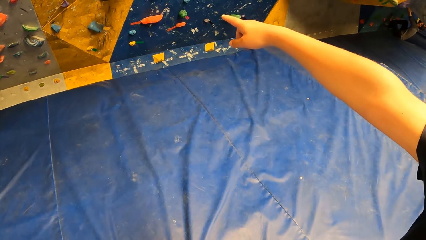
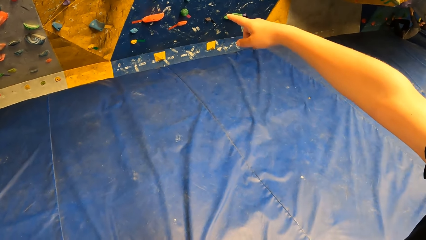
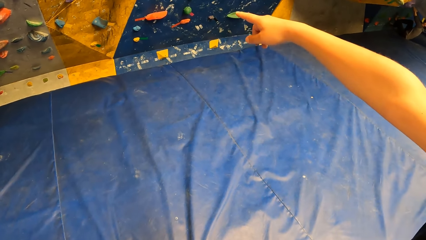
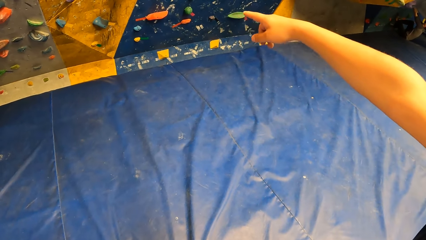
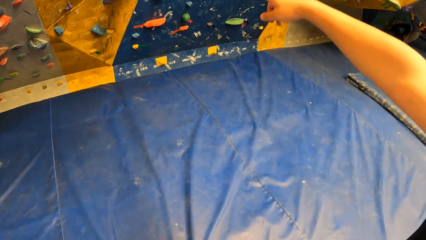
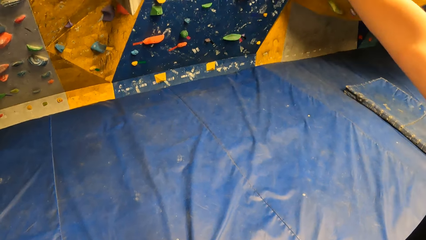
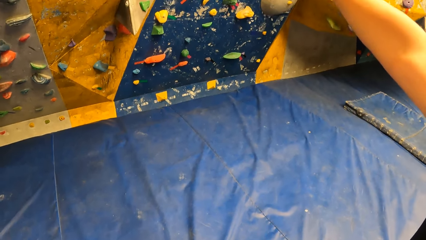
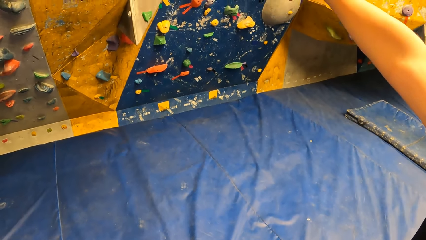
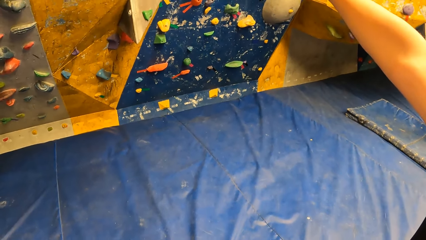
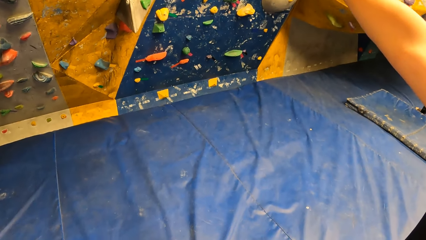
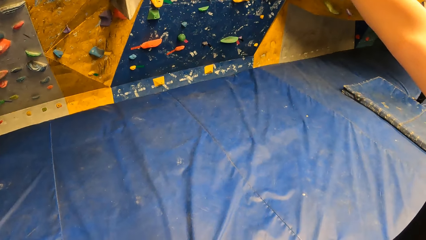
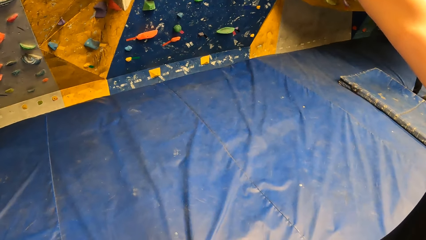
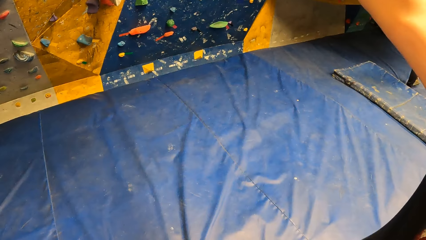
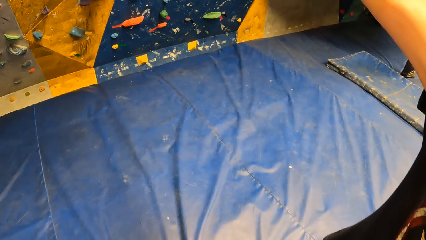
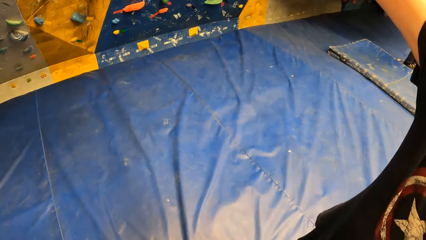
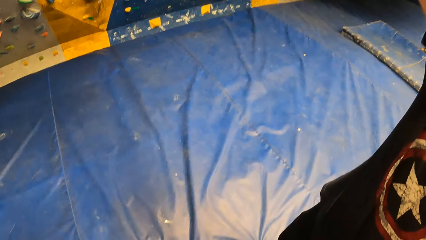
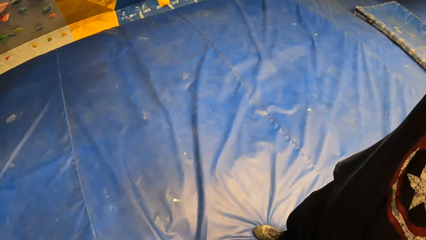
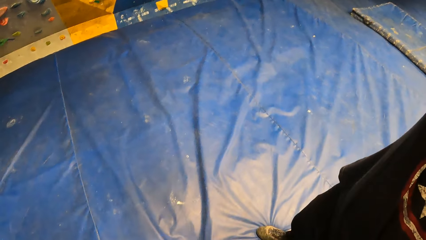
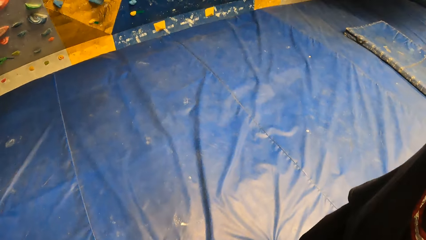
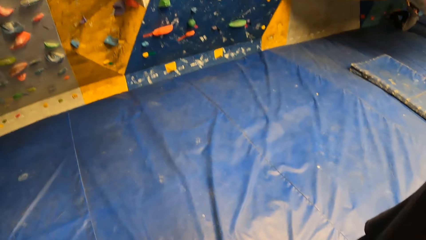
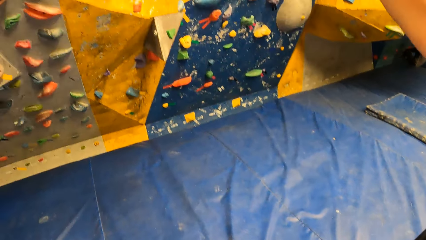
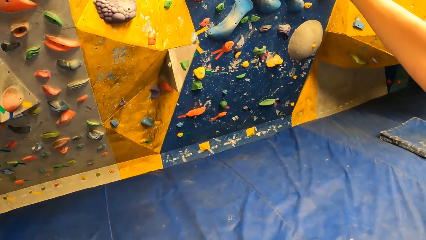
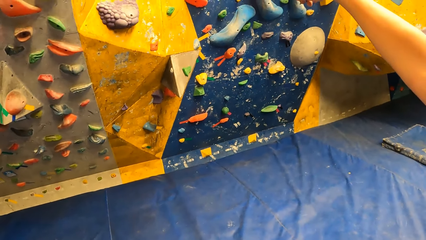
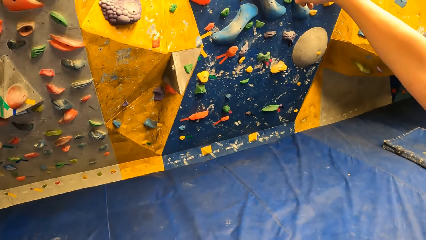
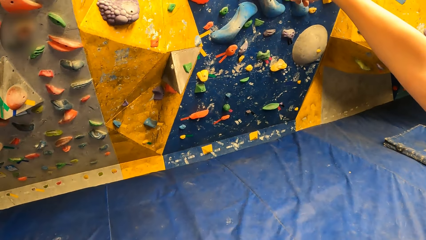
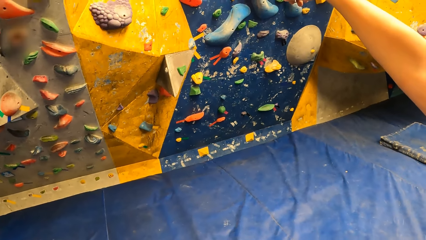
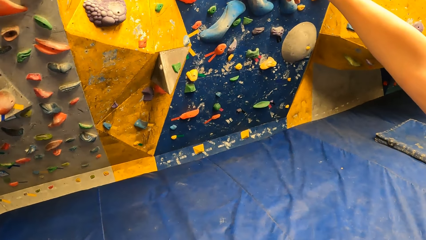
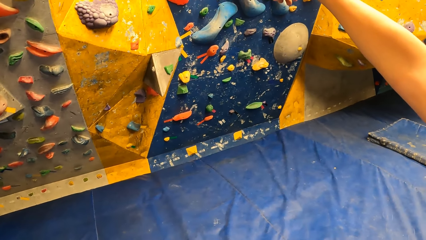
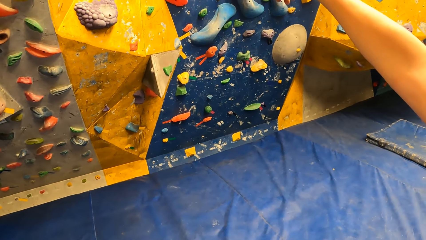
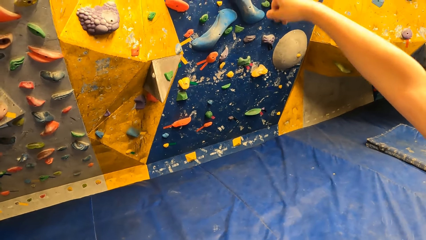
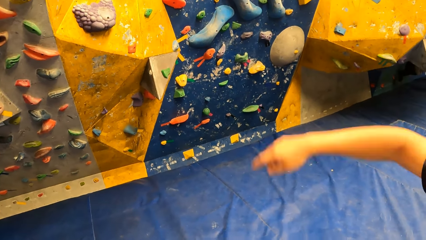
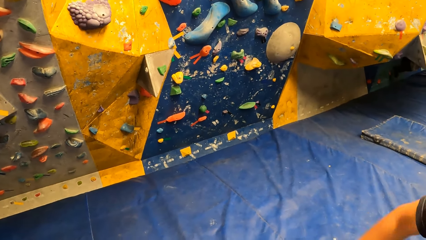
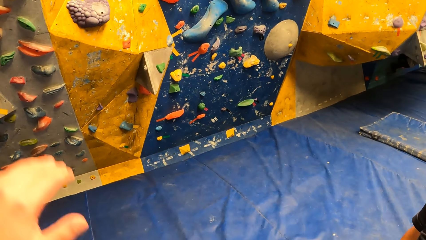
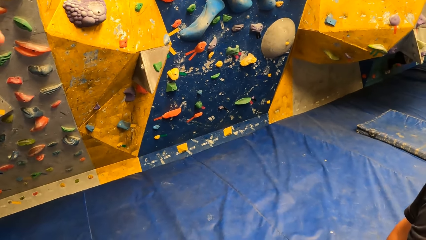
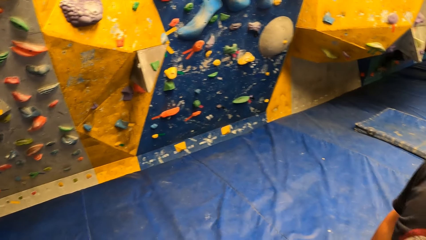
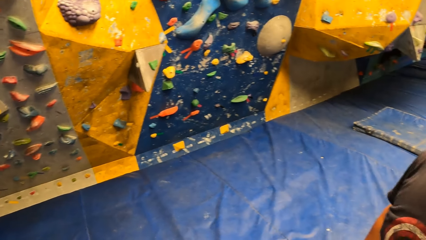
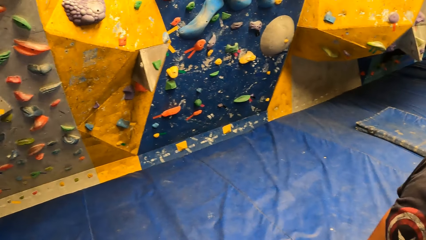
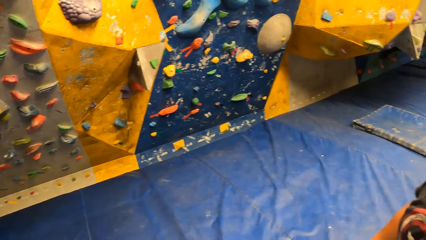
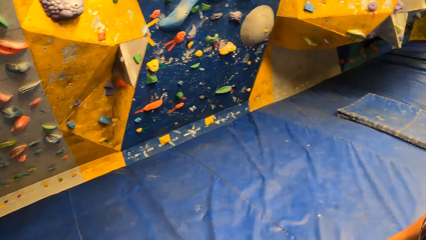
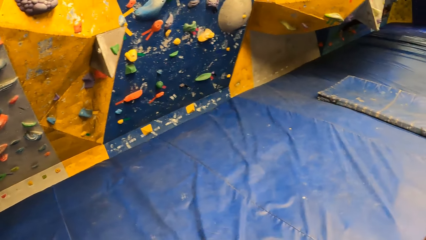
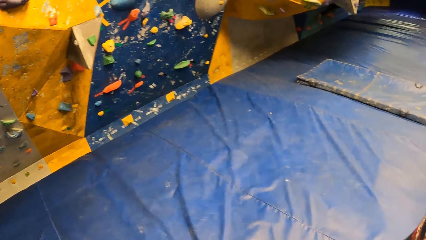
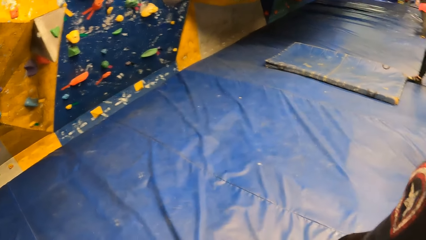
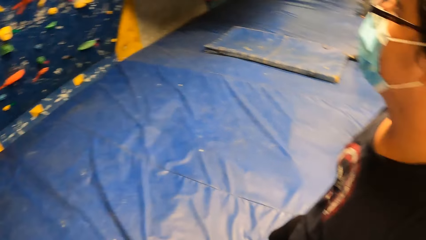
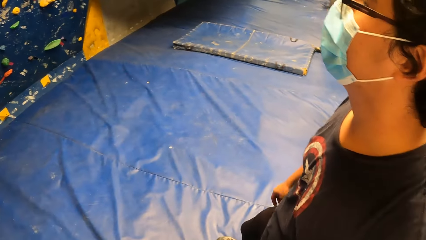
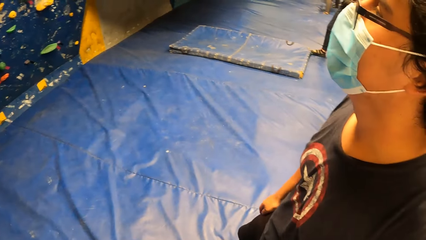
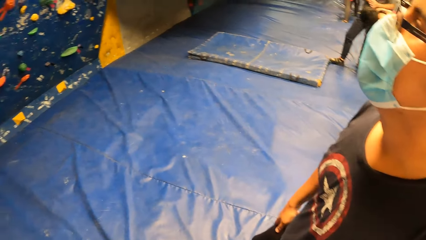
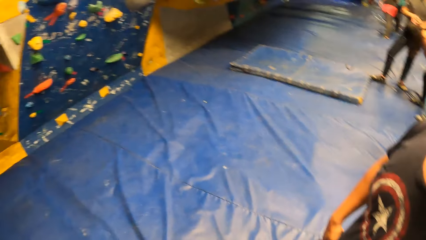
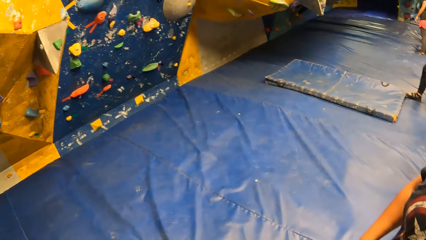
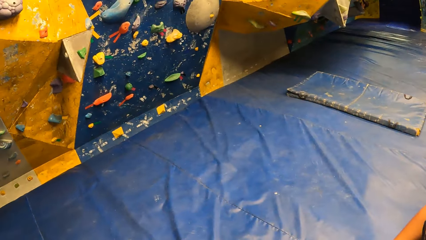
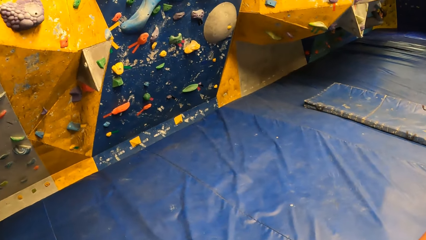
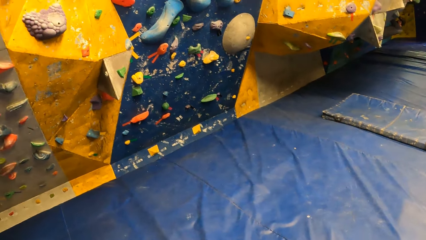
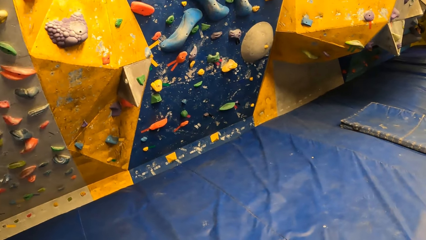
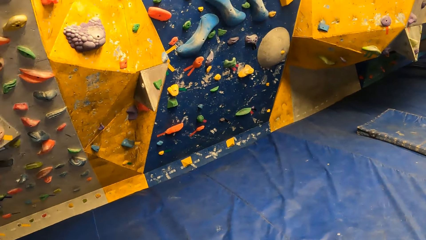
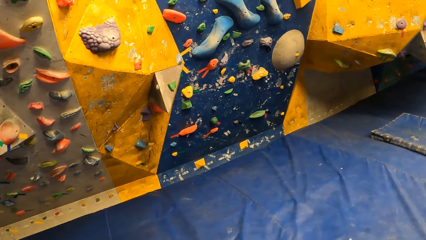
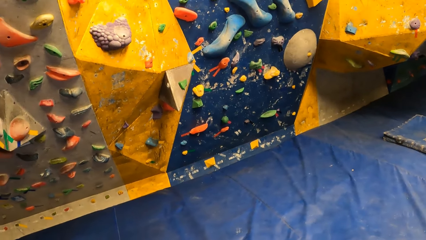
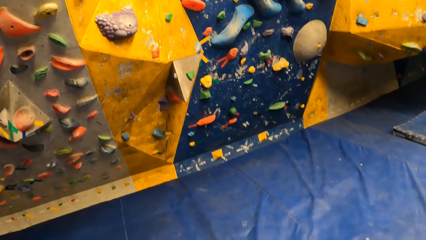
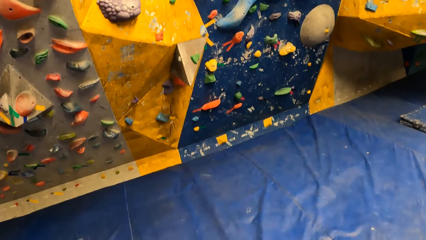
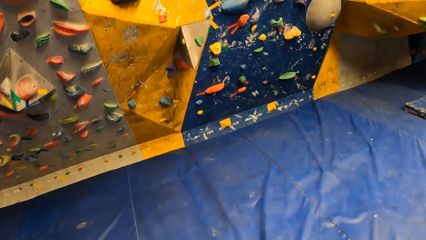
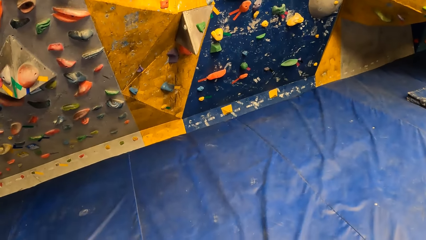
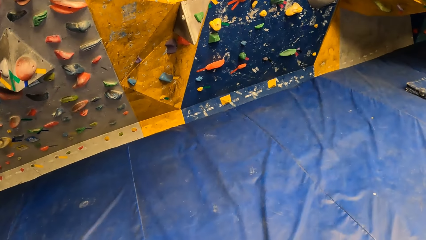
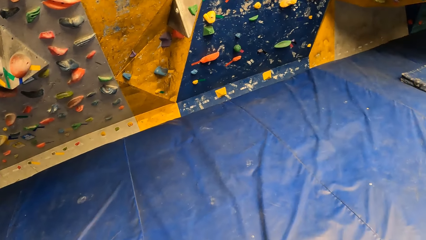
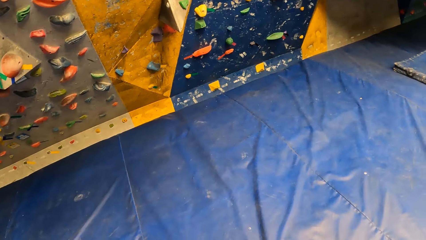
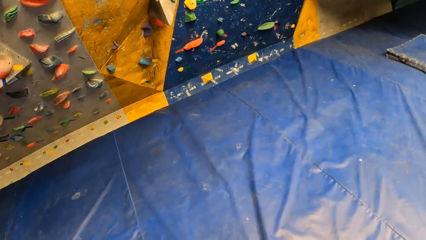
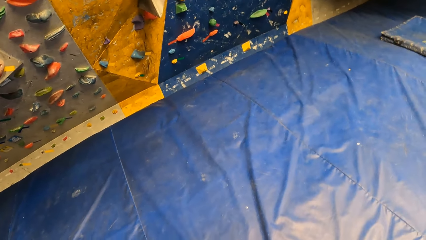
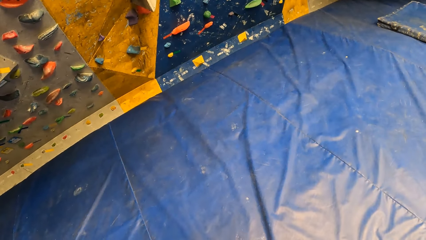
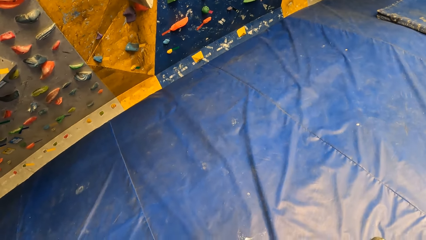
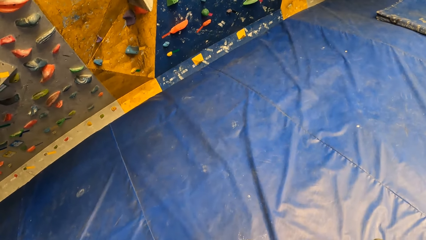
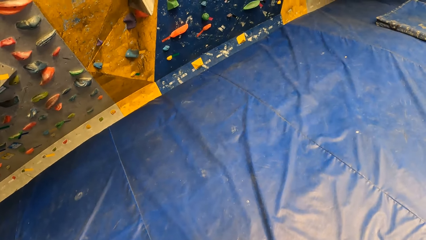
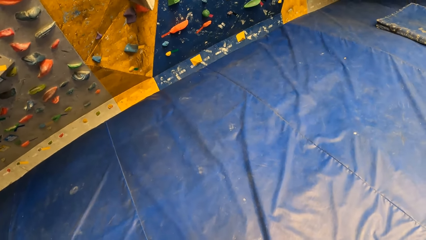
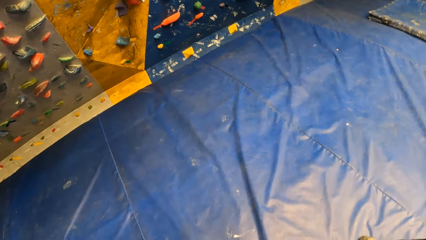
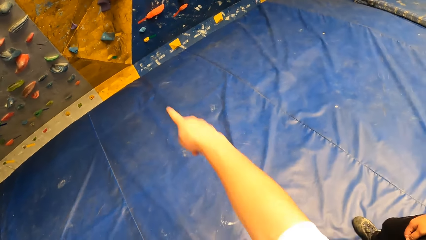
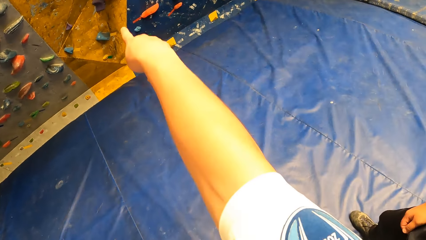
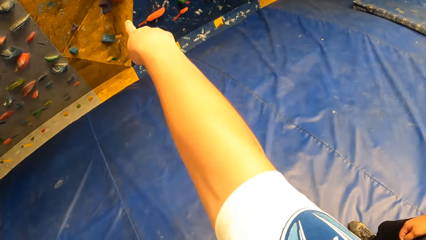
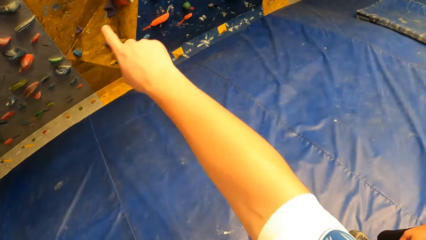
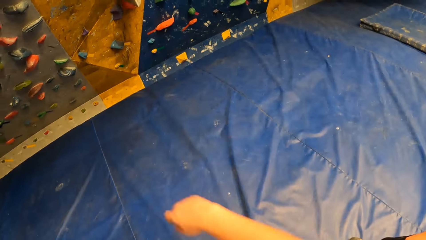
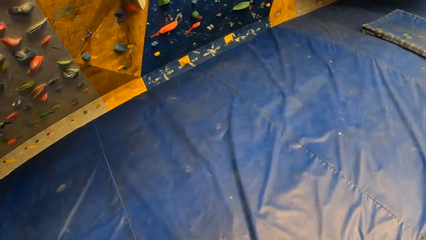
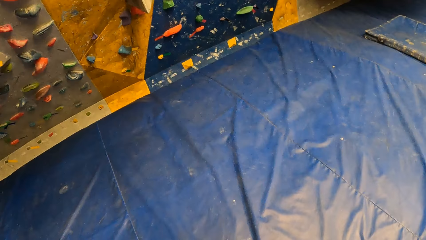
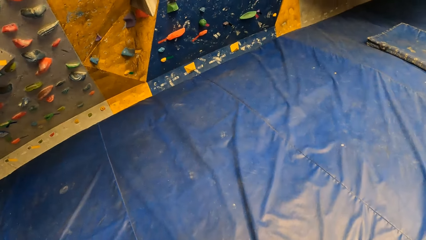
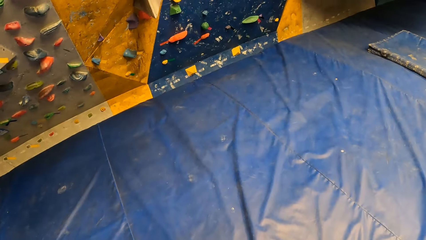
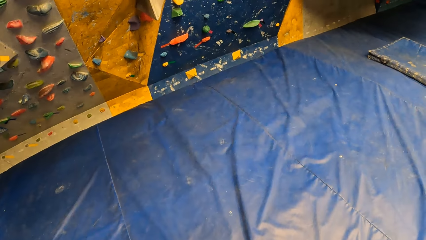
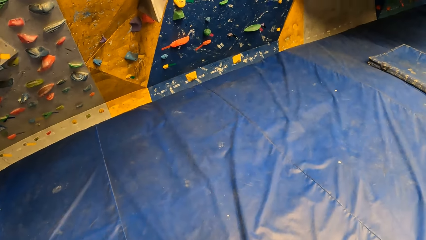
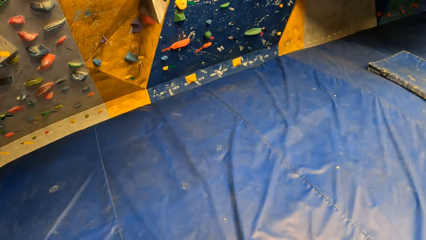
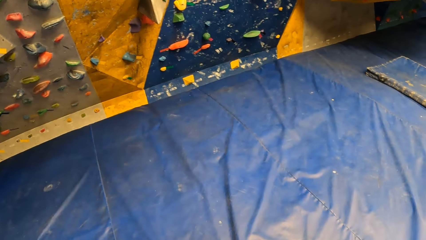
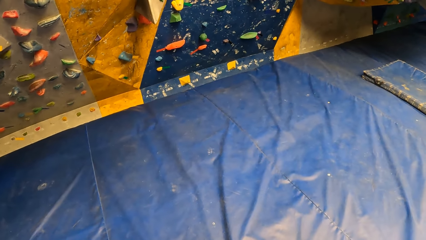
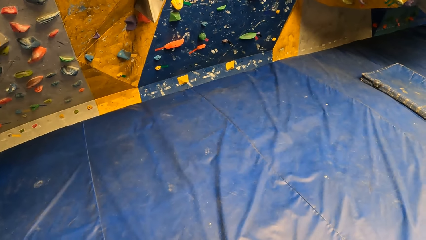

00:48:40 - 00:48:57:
The camera wearer adjusts a hand. She looks around. She points at the rock grip wall with her right hand.
